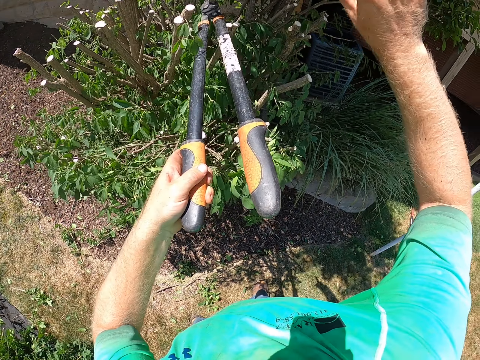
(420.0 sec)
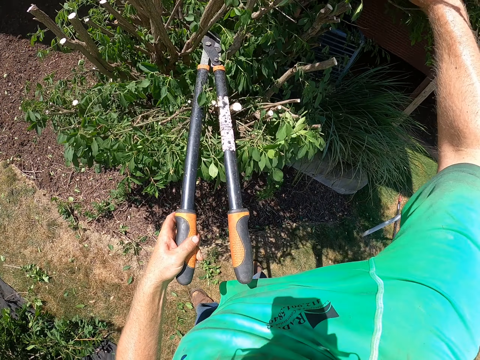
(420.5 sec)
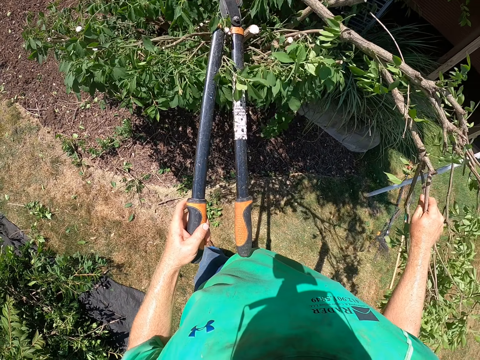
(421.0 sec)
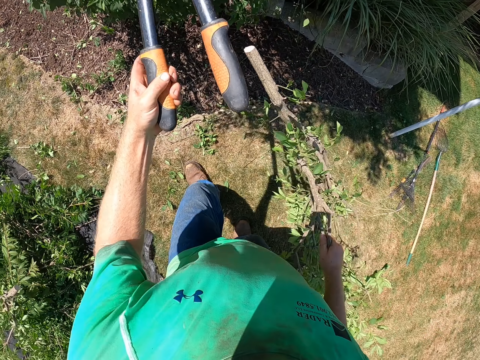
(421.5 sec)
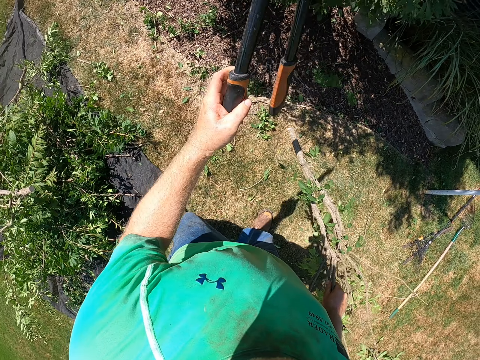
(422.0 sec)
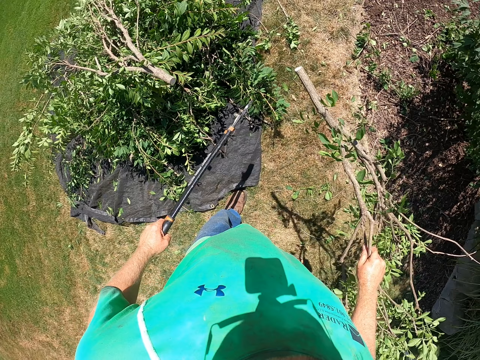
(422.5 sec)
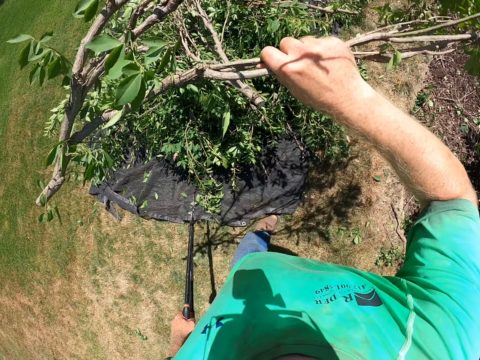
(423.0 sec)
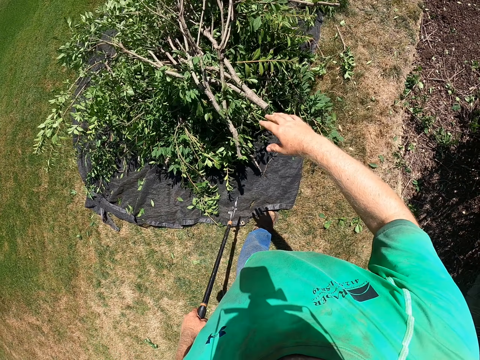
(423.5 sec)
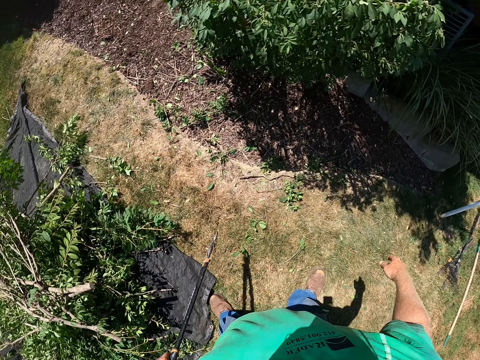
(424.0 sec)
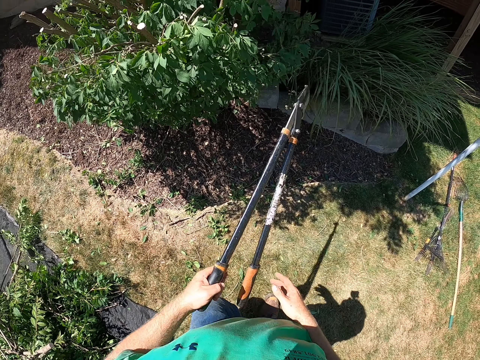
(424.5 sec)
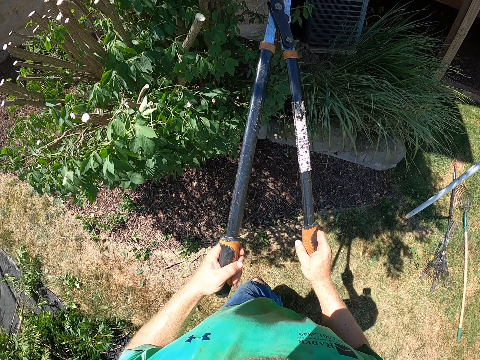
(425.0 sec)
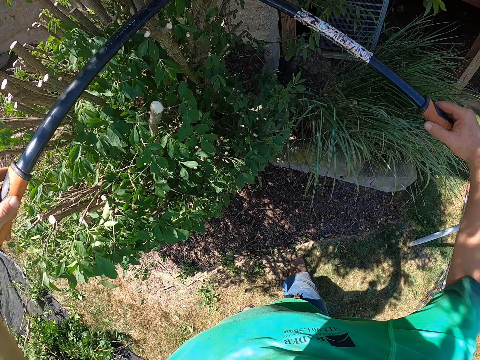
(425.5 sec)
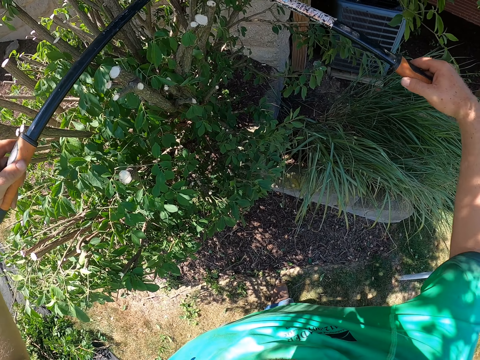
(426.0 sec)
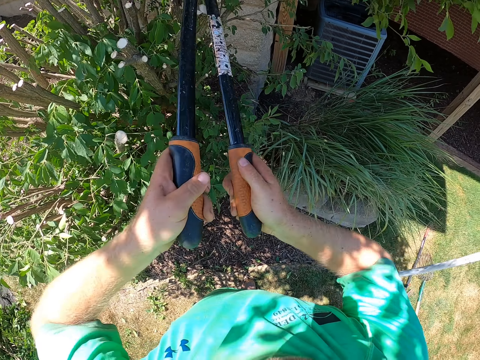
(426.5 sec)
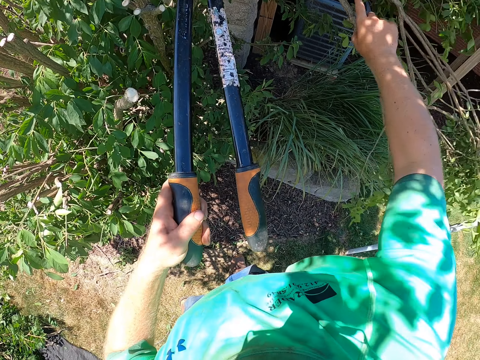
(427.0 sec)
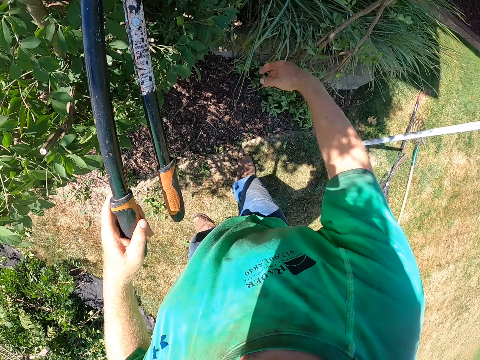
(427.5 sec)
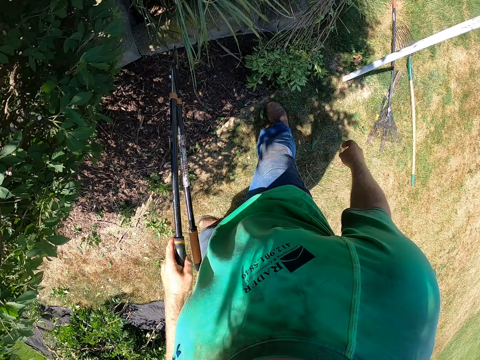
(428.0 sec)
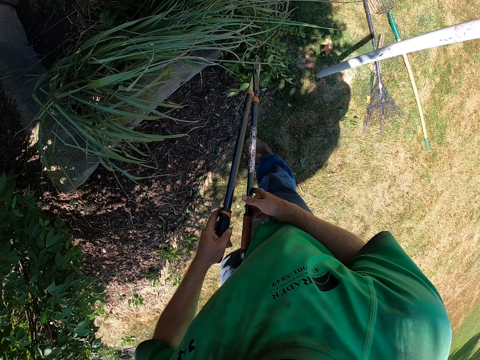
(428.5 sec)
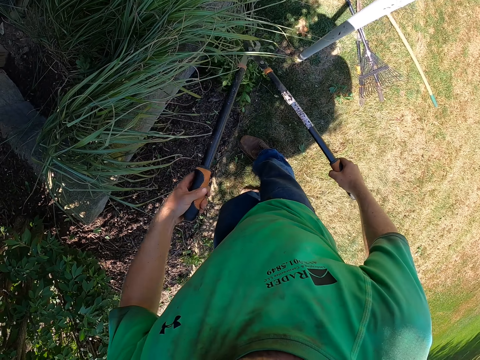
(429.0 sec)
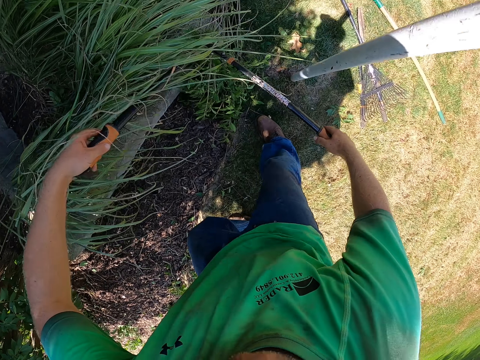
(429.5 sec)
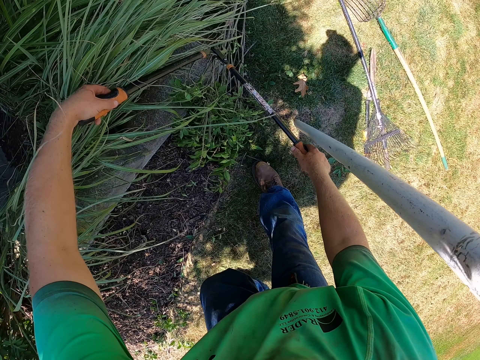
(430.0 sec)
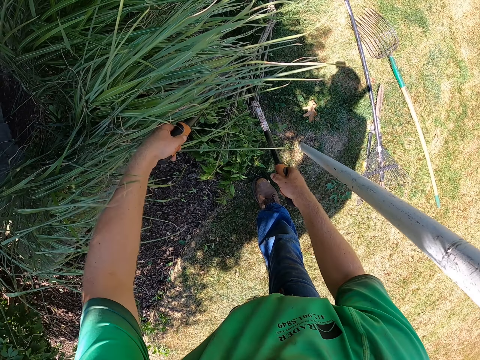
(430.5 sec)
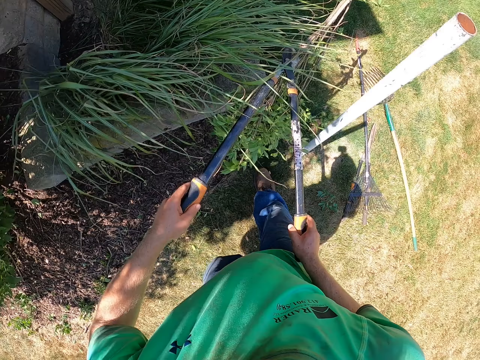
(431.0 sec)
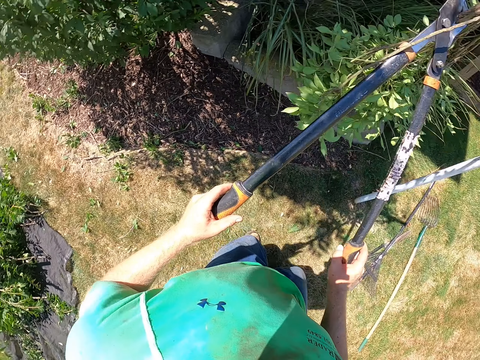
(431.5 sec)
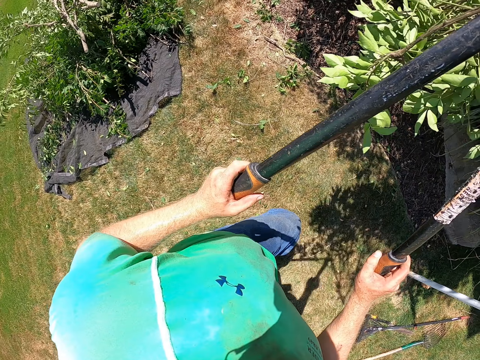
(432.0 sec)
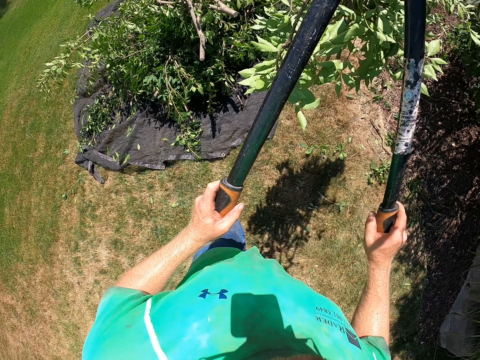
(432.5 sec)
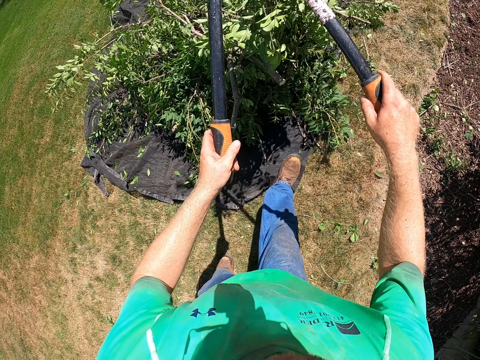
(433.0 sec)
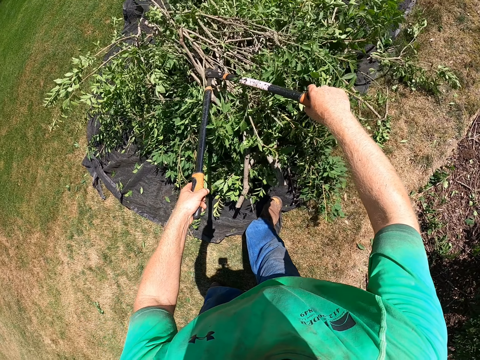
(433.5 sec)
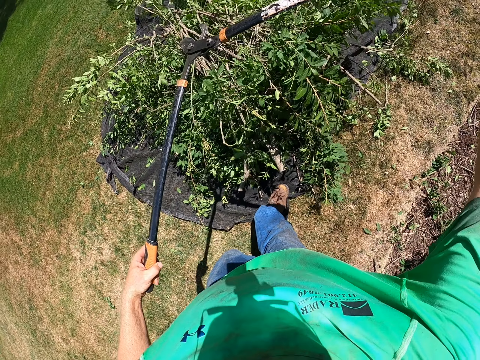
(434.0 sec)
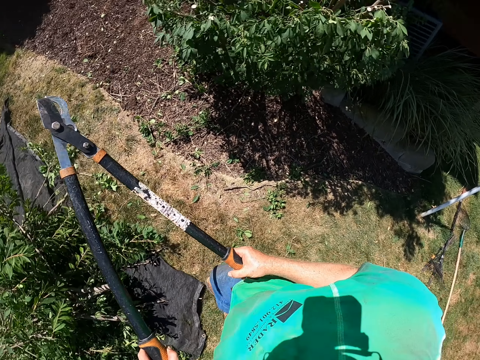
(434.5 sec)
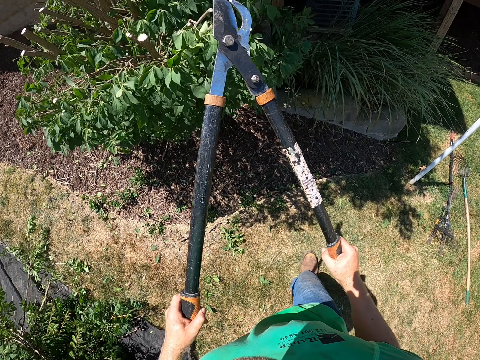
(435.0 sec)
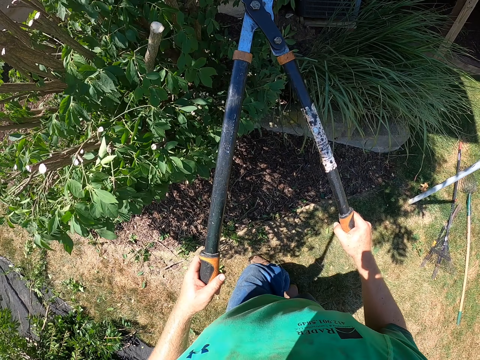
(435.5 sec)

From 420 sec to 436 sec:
The camera wearer holds a trimmed branch with his right hand. He picks the branch. He throws the trimmed branch in his right hand on the piece of cloth on the ground. He holds pruning shears with both hands. He trims the plant with the pruning shears in his hands. He pushes down a trimmed plant with his right hand. He picks up the trimmed plant on the ground with the pruning shears in his hands. He throws the trimmed plant in the pruning shears on the piece of cloth on the ground. He turns around. He throws the trimmed plant in his right hand on the piece of cloth on the ground. He puts down a branch. He trims the plant with the pruning shears in his hands.

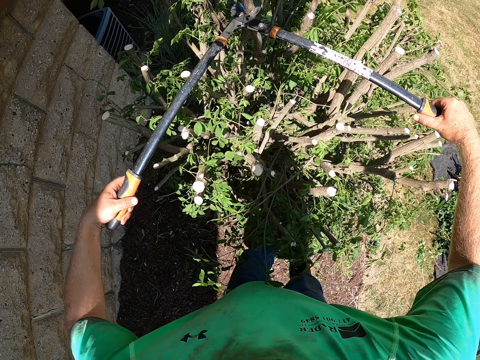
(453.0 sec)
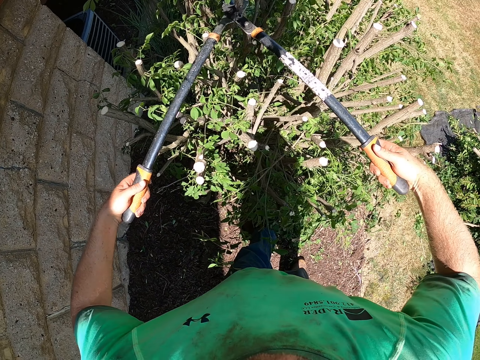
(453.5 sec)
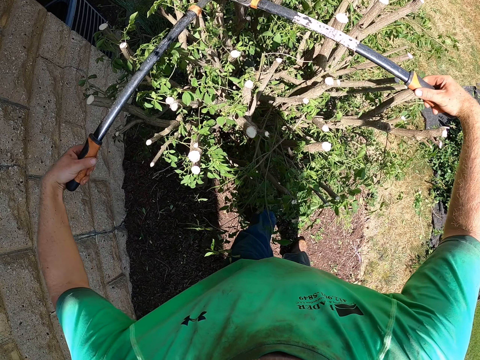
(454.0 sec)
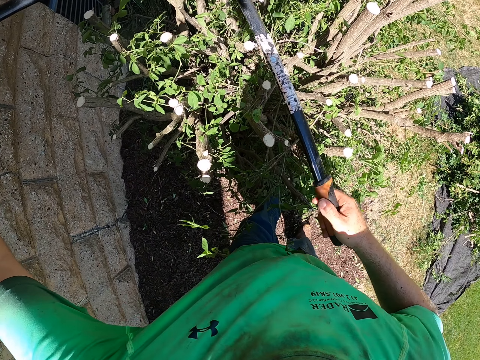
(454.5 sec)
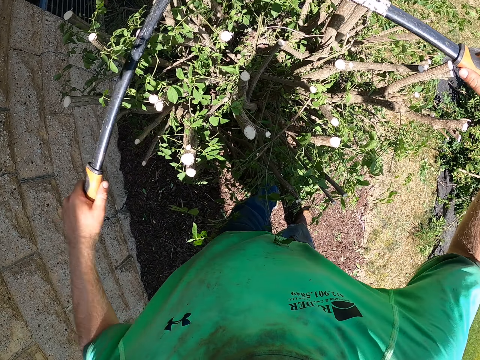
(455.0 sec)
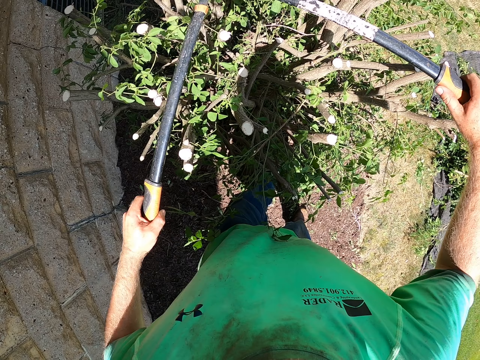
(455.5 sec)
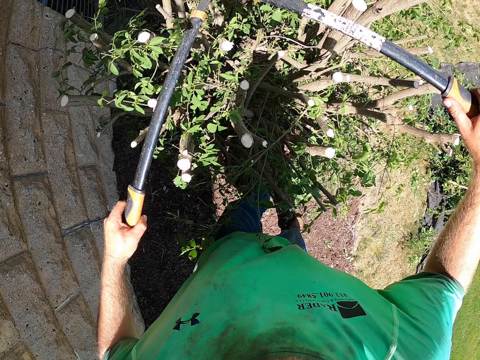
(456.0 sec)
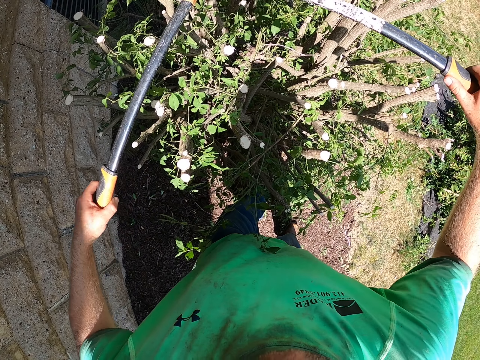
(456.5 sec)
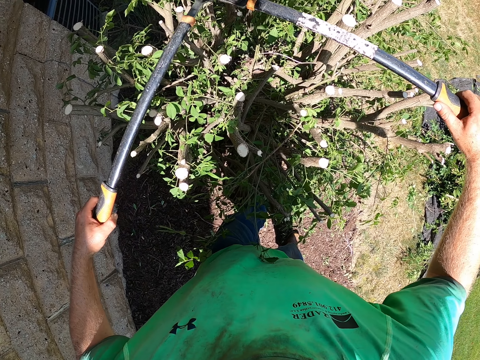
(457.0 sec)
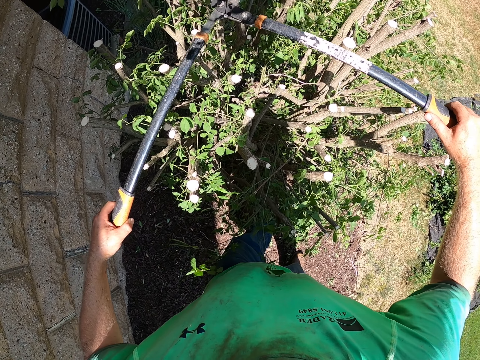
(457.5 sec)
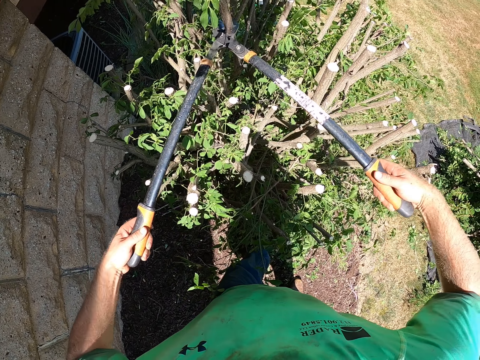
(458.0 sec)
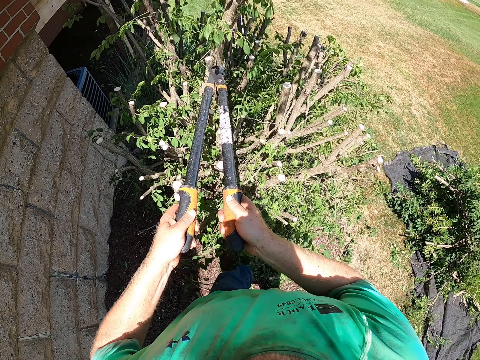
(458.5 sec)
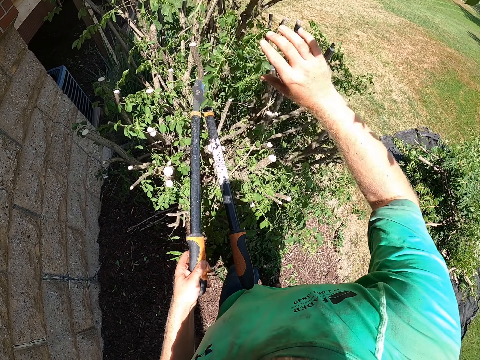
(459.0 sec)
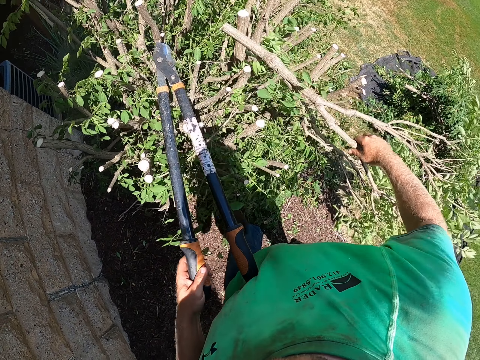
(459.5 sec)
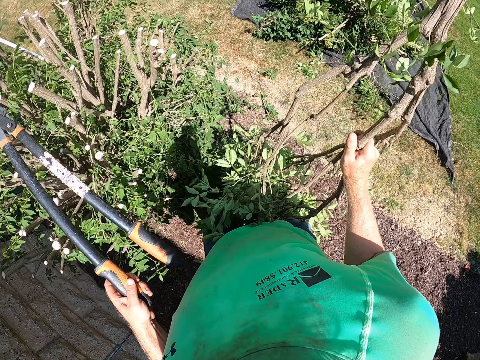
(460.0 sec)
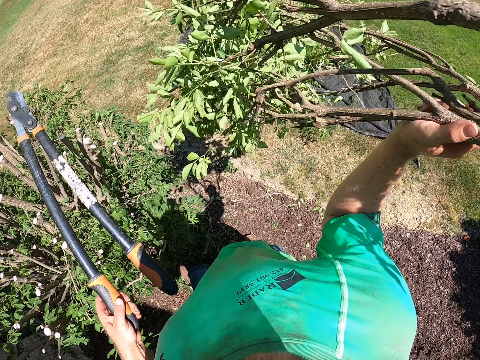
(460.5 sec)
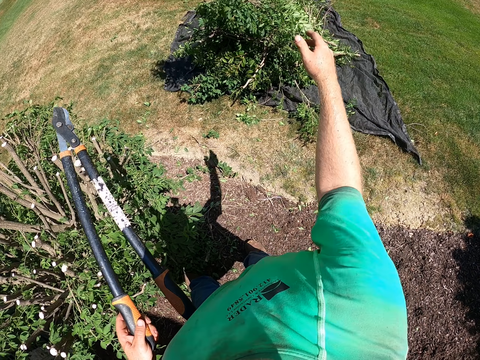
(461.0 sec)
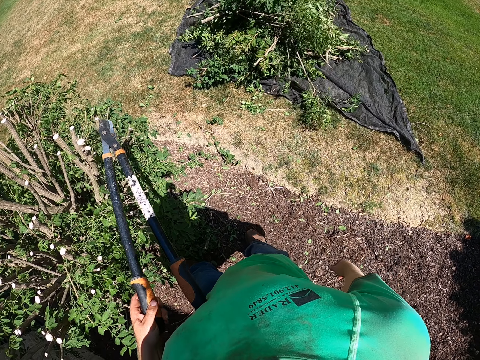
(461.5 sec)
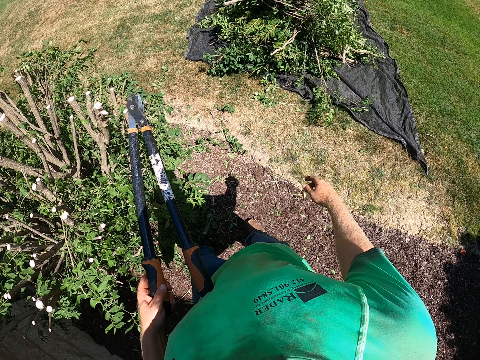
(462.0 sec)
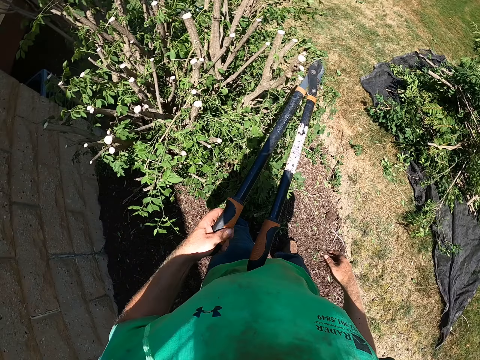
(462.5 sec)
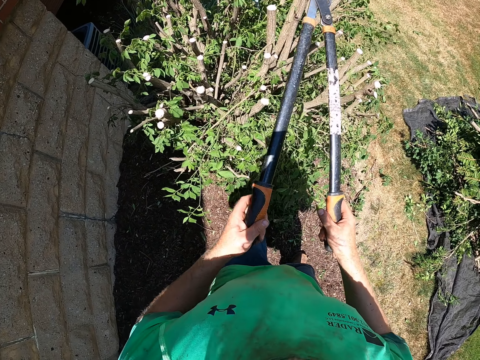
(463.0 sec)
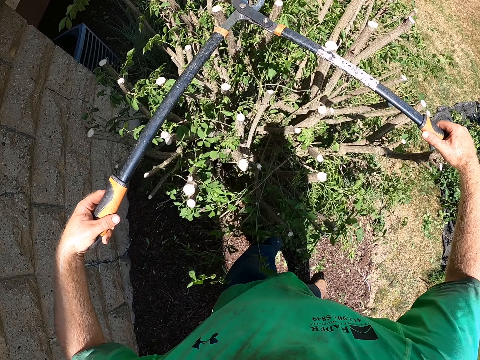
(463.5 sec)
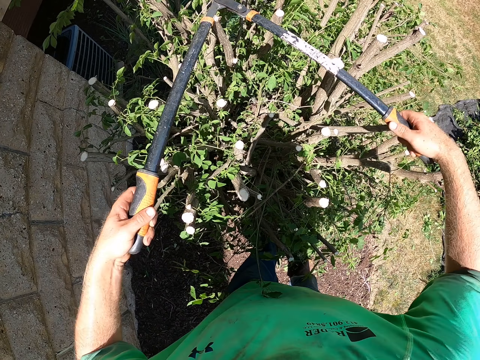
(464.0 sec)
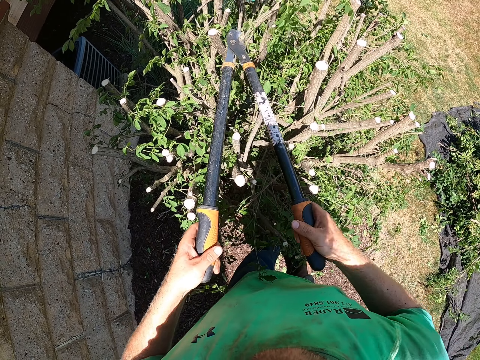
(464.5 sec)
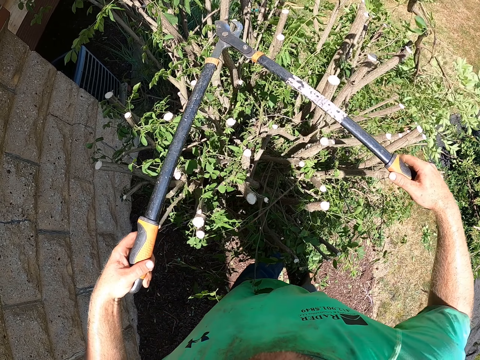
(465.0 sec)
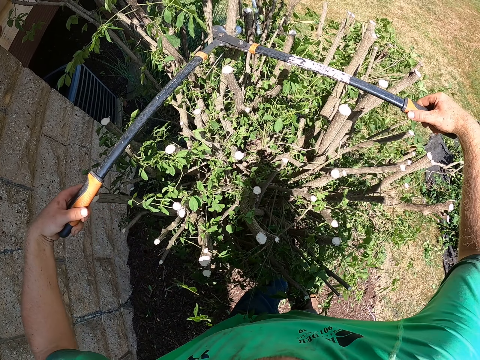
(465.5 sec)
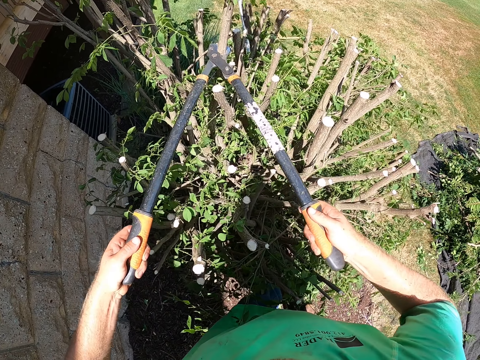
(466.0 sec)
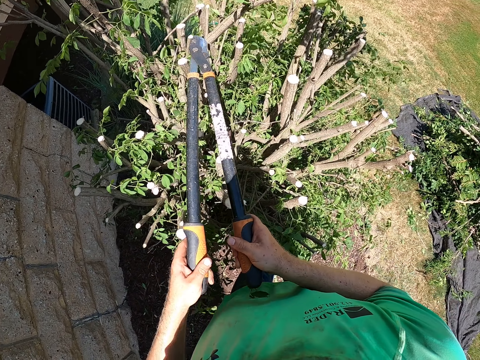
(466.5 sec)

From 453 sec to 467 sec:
The camera wearer trims the plant with the pruning shears in his hands. He holds a trimmed plant with his right hand. He throws the trimmed plant in his right hand on the piece of cloth on the ground. He holds the pruning shears with his hands. He trims the plant with the pruning shears in his hands.
